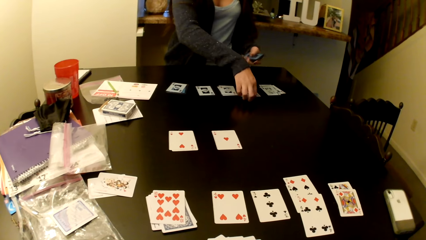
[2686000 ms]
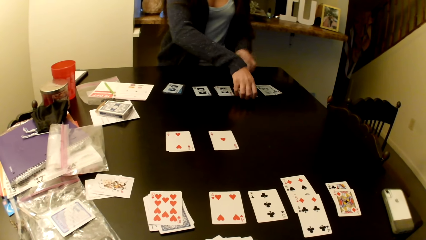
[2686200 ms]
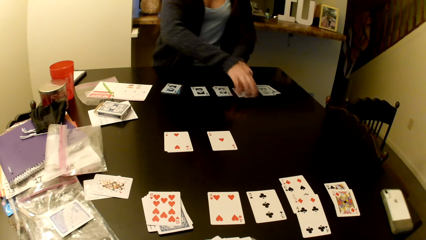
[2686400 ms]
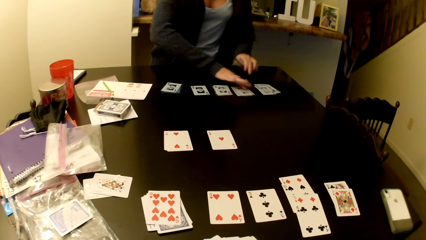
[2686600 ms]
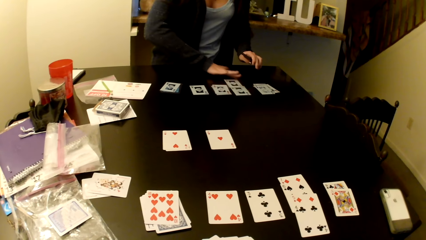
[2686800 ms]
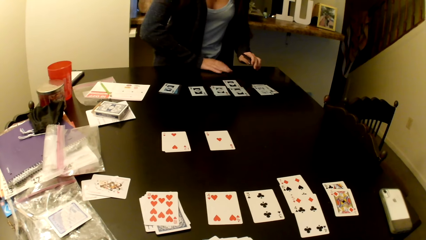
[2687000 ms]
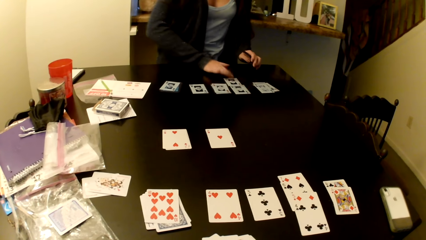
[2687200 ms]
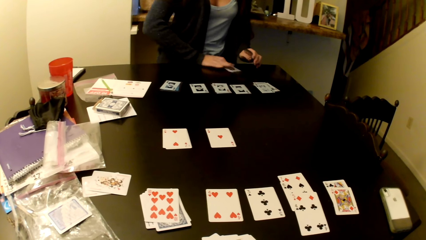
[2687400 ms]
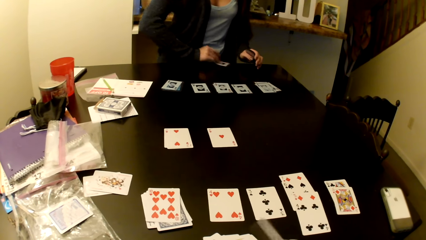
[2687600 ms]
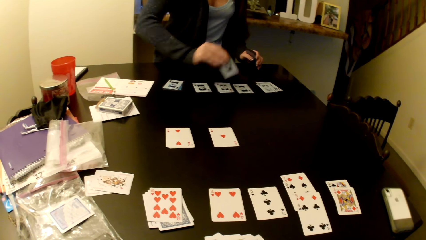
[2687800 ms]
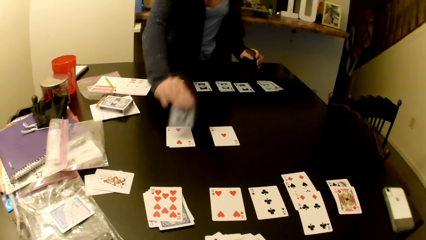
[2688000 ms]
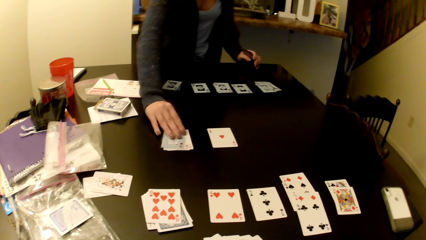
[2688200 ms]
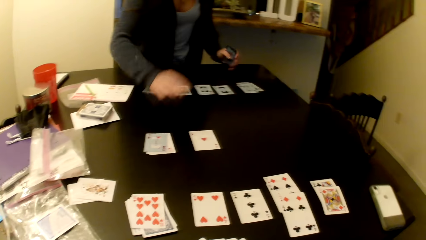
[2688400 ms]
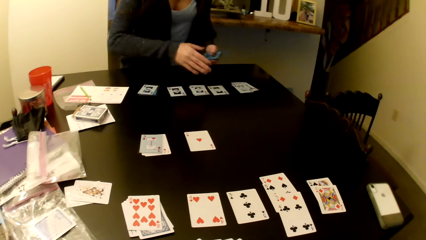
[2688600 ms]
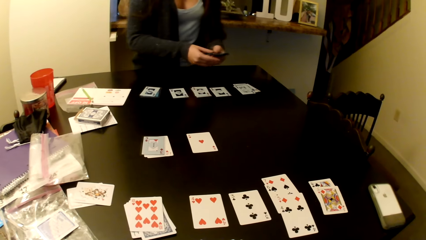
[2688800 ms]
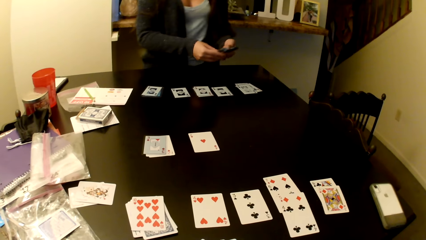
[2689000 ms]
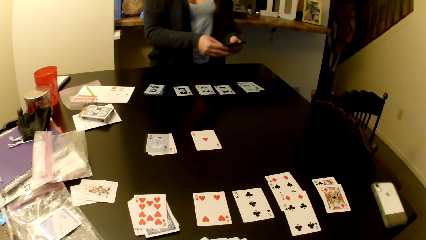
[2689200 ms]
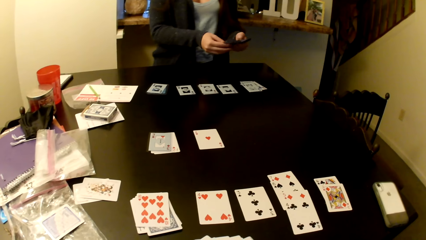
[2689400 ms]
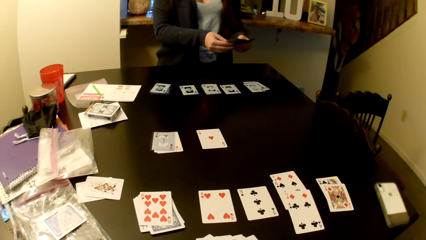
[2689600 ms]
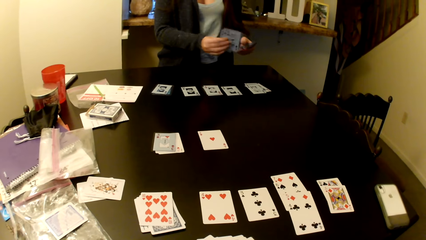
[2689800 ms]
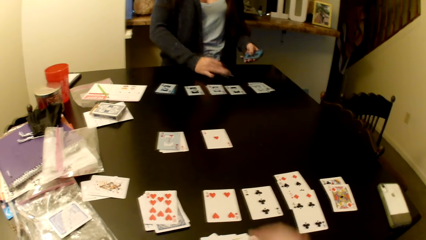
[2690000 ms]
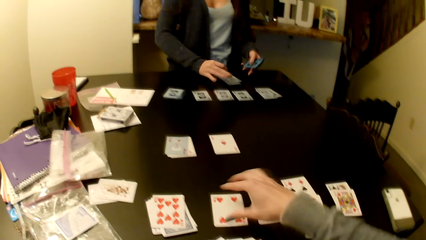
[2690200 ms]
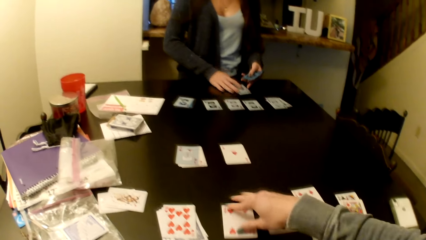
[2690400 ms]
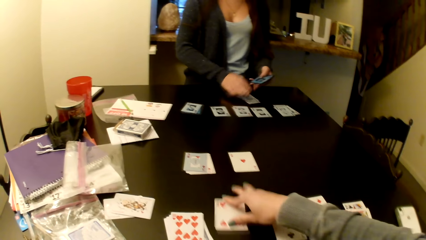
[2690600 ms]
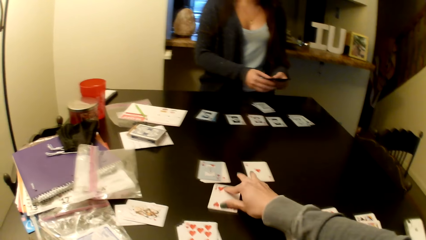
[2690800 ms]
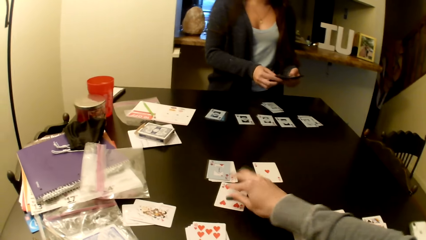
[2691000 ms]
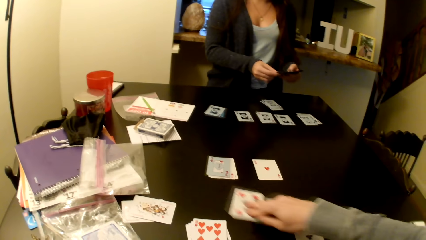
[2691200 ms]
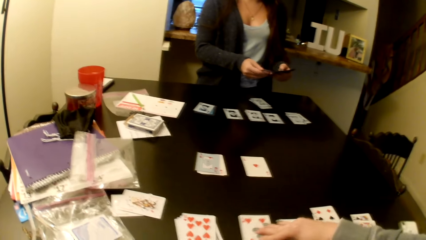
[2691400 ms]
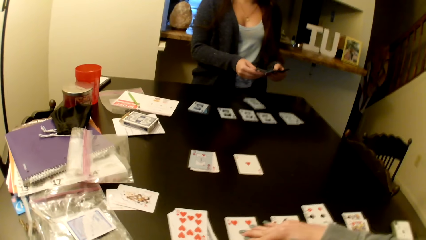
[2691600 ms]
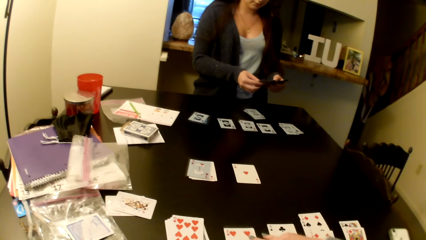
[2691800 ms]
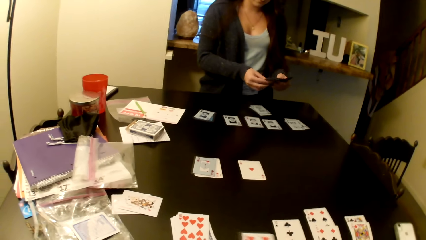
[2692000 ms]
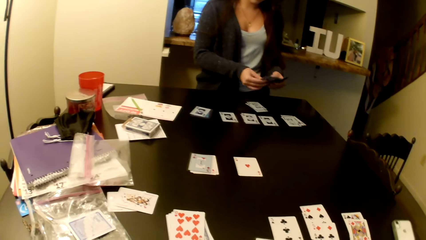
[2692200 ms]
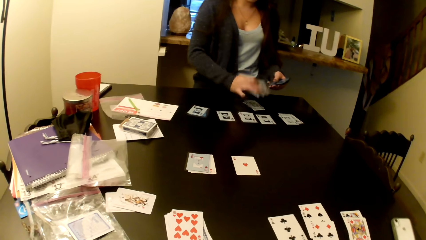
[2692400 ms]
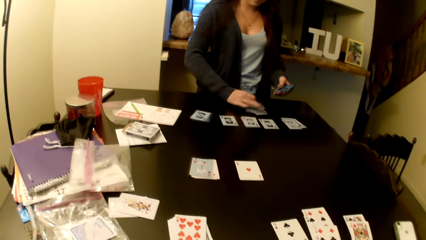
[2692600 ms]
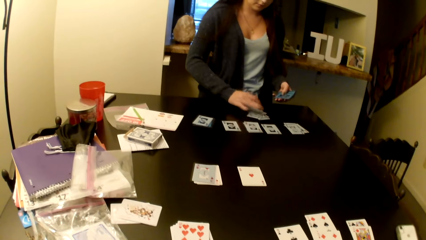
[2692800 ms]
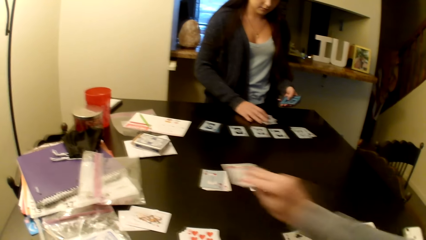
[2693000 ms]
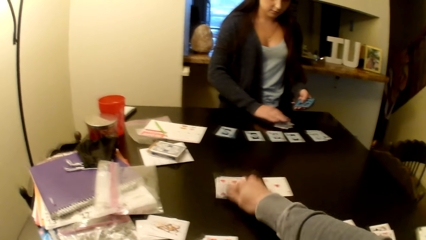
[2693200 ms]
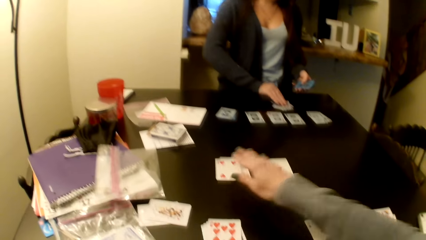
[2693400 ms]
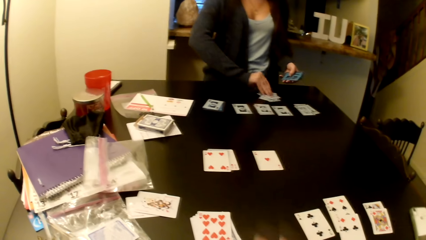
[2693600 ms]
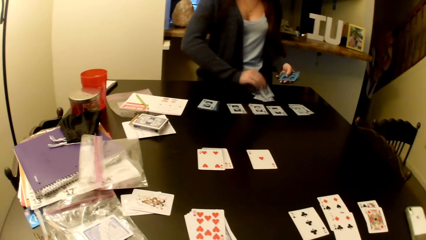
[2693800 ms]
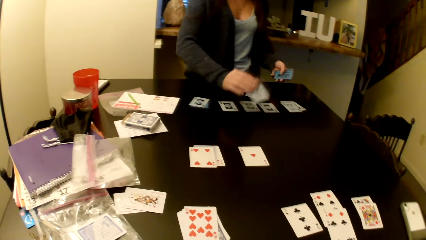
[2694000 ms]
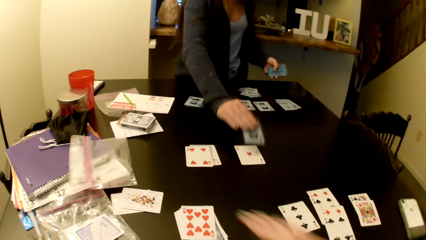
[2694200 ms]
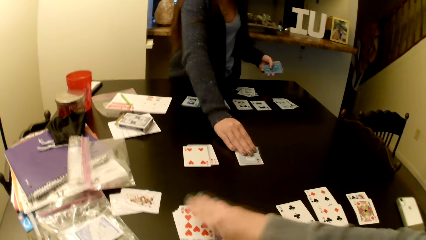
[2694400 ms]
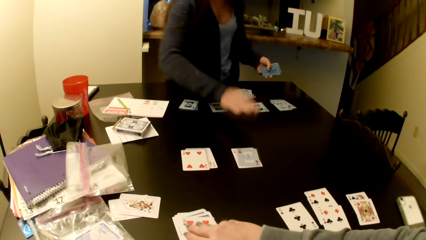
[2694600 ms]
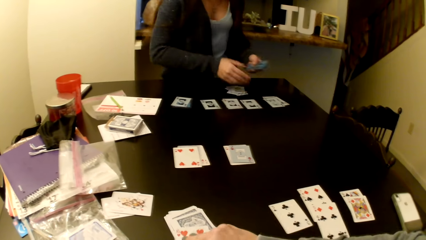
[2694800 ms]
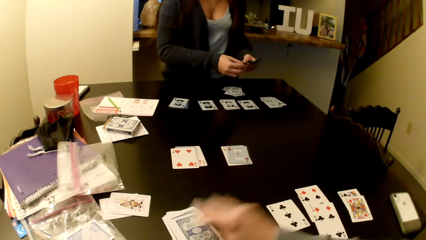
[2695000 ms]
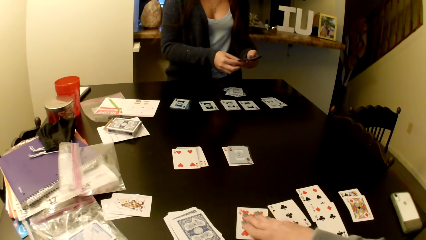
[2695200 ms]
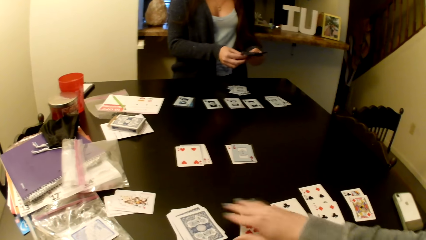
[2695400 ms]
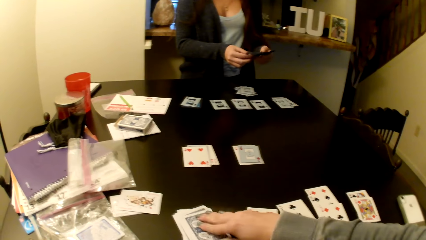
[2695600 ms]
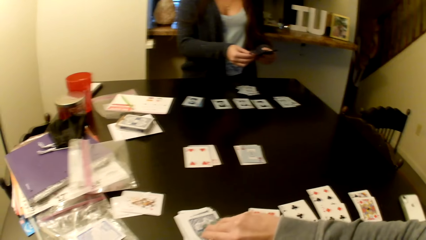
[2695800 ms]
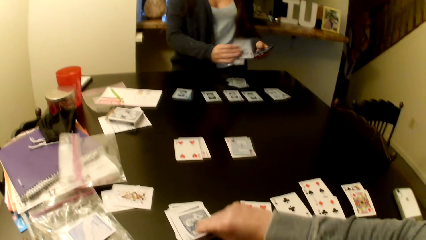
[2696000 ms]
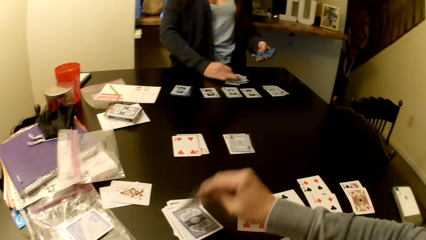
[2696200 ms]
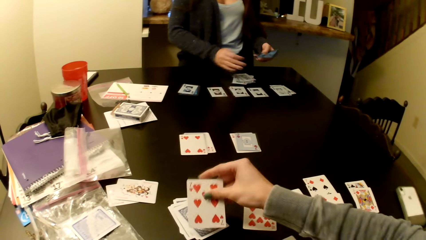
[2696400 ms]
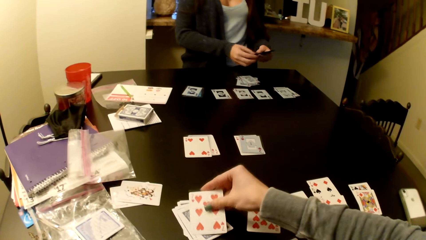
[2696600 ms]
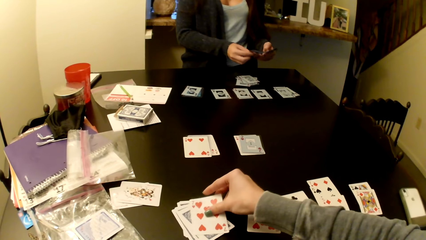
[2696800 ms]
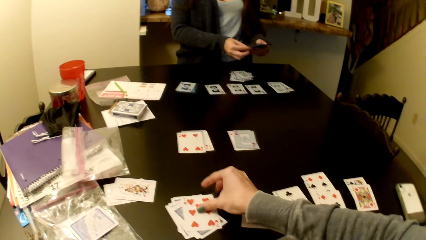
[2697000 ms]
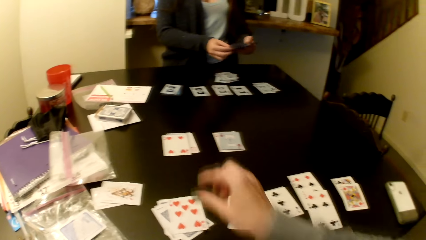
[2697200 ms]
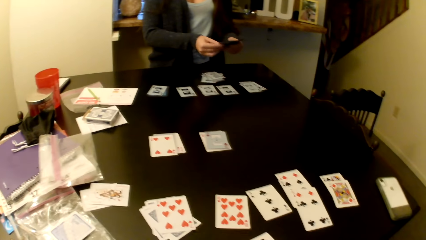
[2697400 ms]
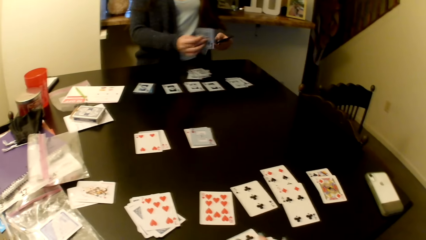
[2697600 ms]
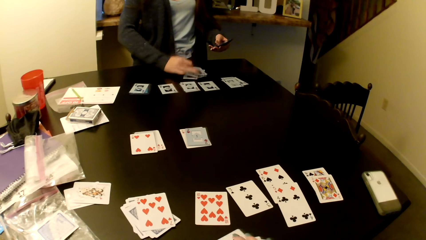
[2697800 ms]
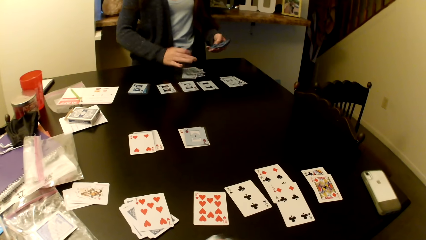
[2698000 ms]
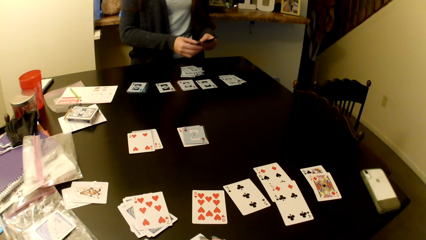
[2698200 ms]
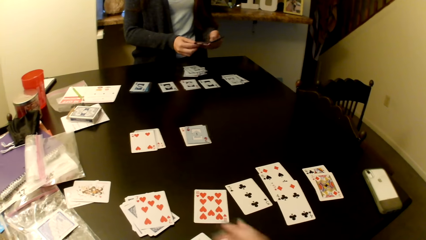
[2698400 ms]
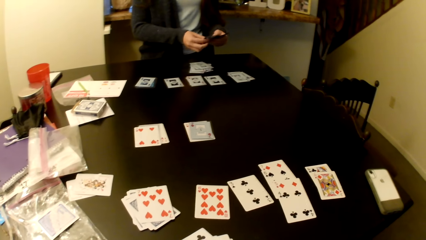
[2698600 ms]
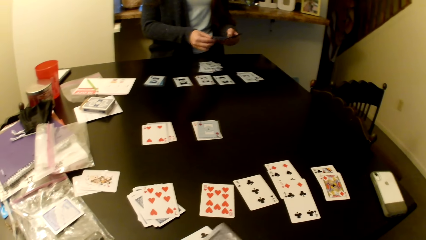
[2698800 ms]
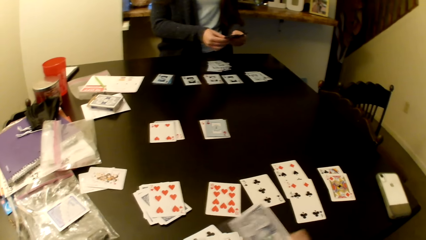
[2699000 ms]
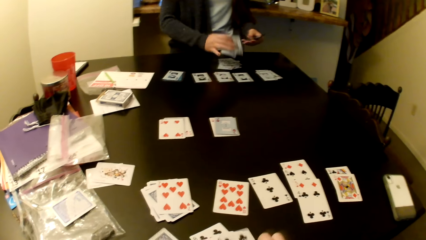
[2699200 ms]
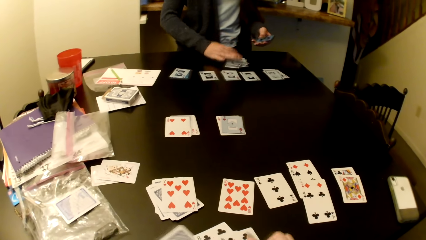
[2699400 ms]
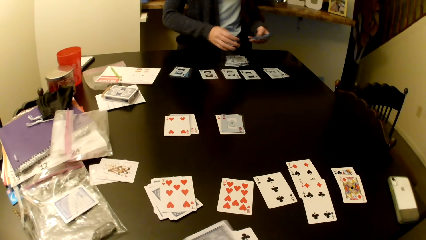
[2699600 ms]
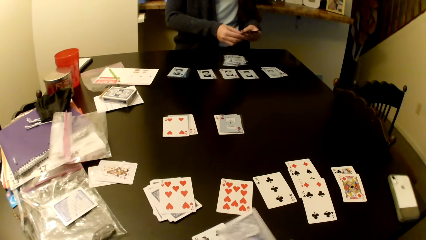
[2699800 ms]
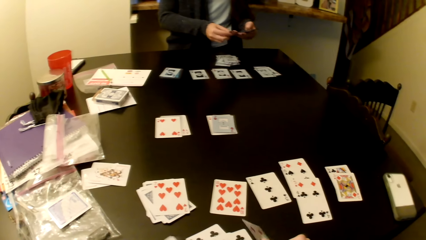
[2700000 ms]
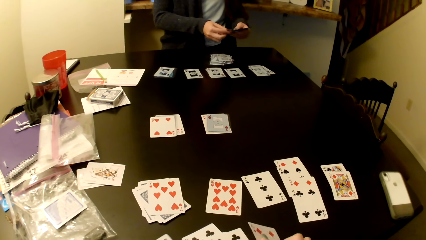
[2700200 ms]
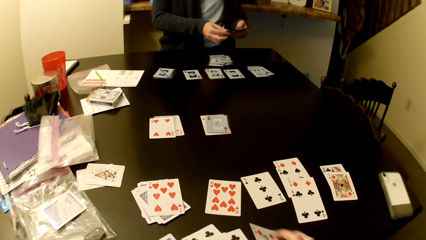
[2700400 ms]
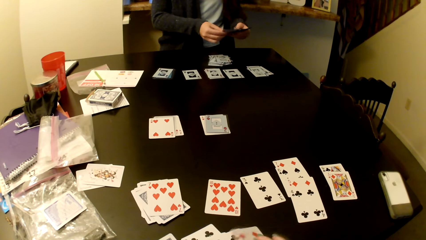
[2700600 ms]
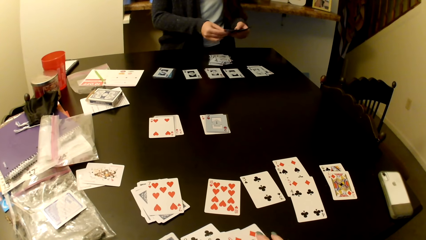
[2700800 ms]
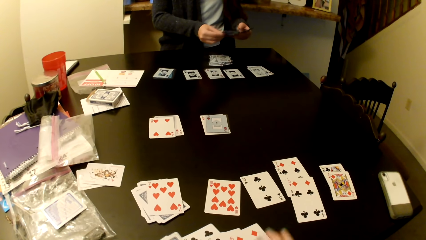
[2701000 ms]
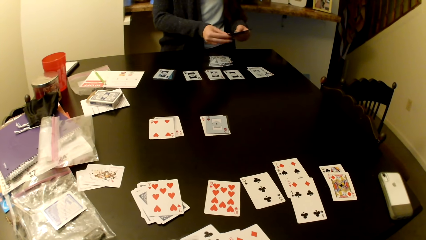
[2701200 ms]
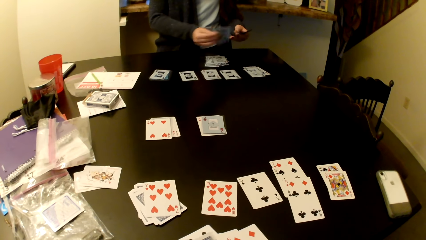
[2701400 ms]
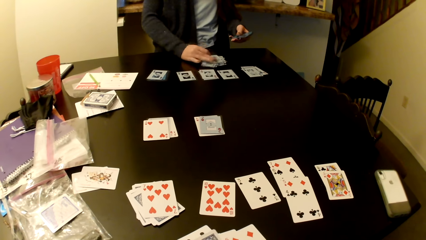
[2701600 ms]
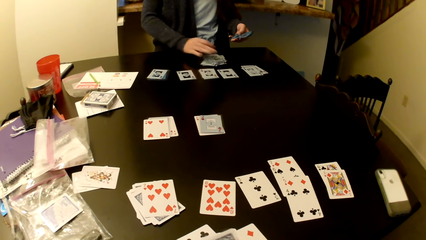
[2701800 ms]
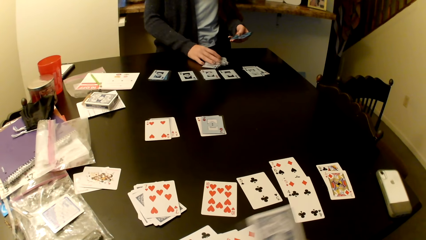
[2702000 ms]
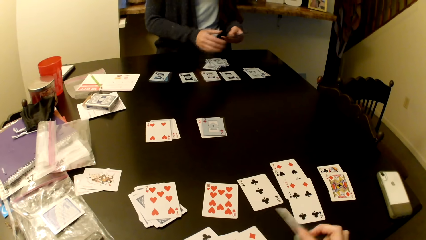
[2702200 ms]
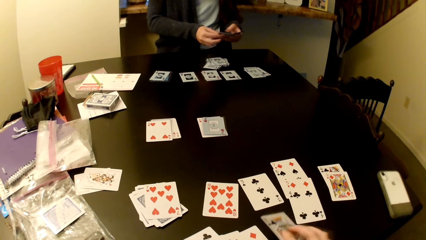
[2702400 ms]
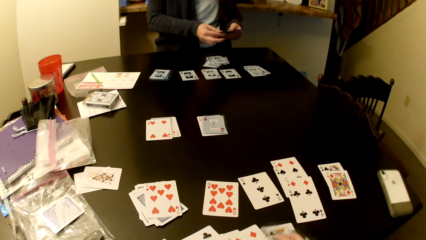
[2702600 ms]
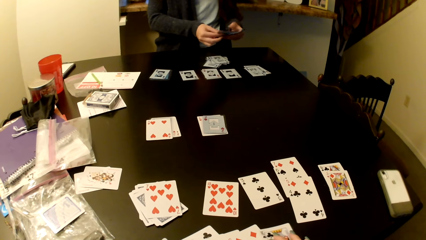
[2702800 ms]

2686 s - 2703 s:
The camera wearer picks the card. They put the card on the table. A woman shuffles the cards and puts the card on the table. The camera wearer pushes the card on the table. They put the card on the table. The woman puts the card on the table. She puts it again. The woman shuffles the cards, puts the card on the table, shuffles the cards and puts the card on the table.
